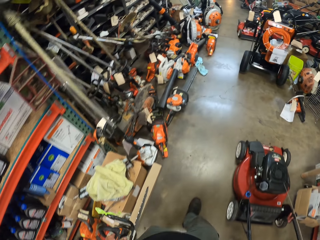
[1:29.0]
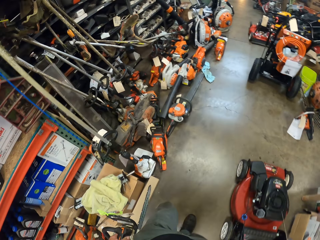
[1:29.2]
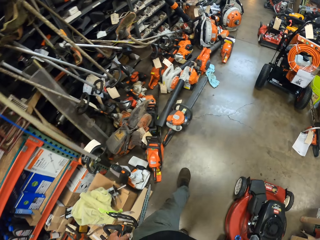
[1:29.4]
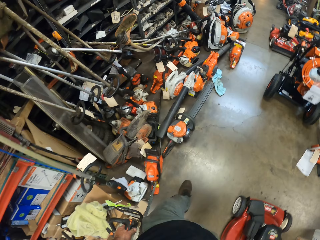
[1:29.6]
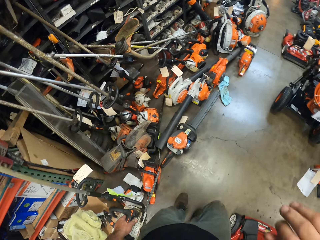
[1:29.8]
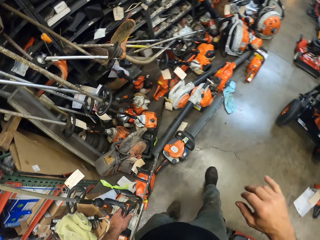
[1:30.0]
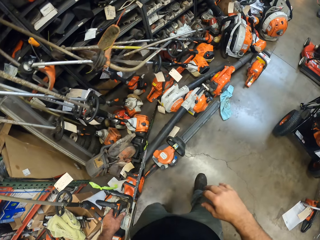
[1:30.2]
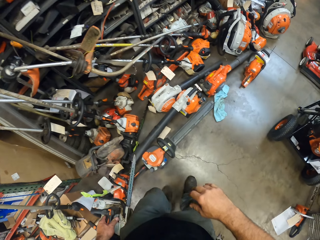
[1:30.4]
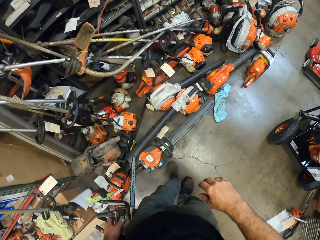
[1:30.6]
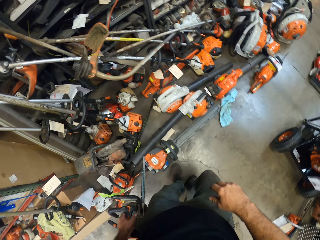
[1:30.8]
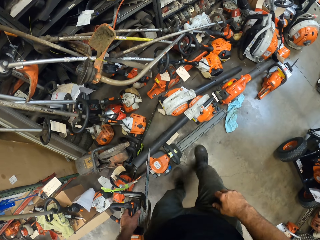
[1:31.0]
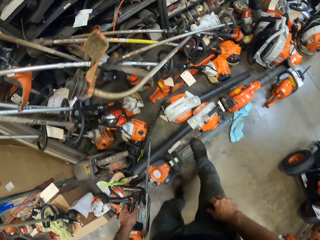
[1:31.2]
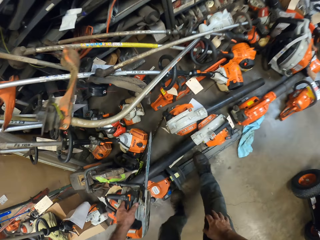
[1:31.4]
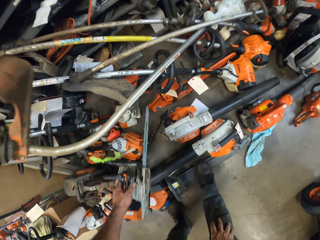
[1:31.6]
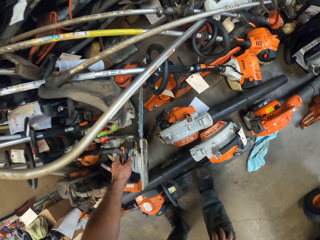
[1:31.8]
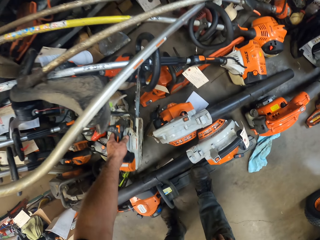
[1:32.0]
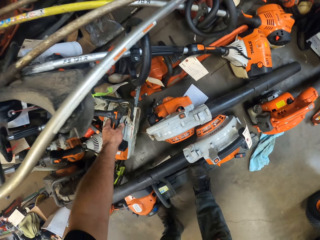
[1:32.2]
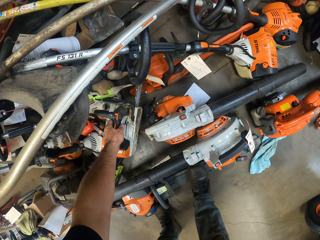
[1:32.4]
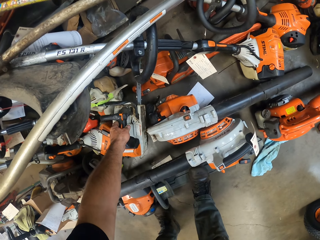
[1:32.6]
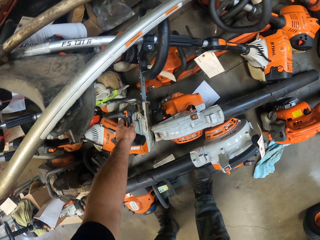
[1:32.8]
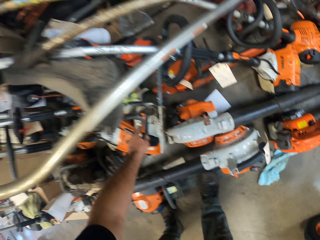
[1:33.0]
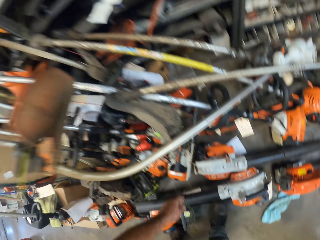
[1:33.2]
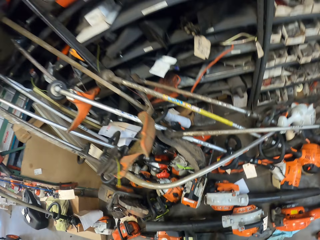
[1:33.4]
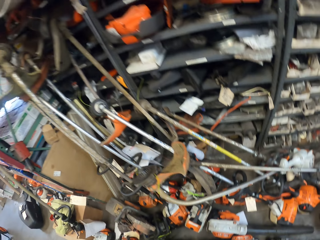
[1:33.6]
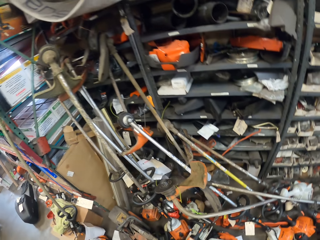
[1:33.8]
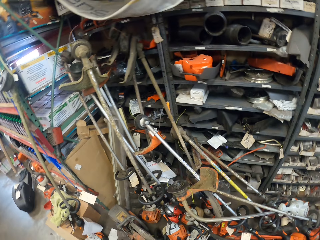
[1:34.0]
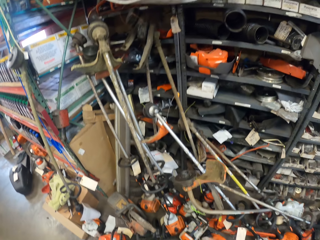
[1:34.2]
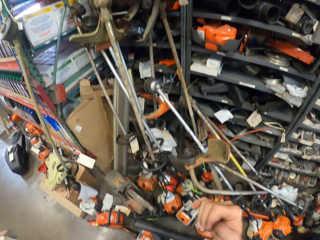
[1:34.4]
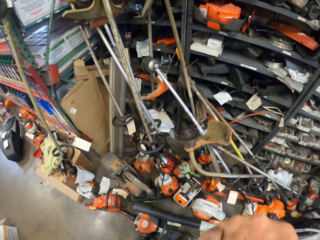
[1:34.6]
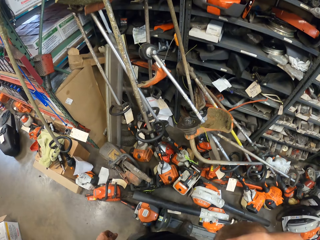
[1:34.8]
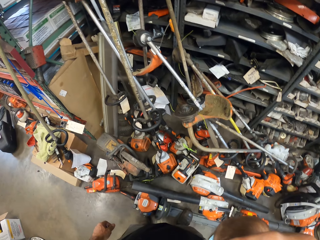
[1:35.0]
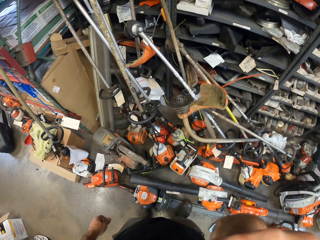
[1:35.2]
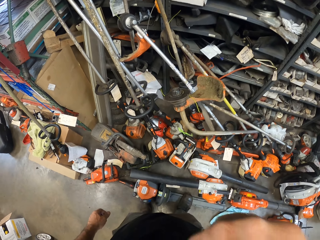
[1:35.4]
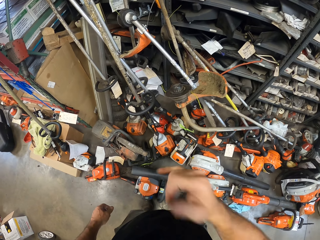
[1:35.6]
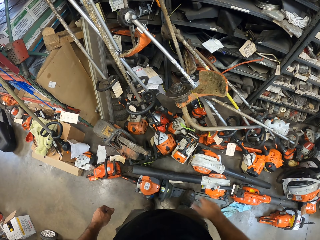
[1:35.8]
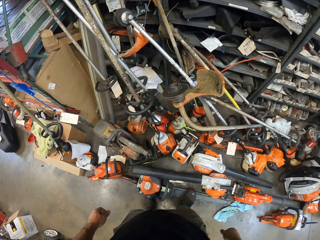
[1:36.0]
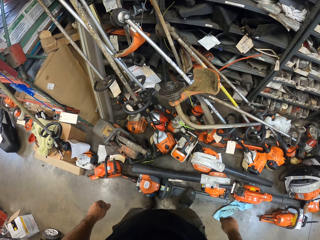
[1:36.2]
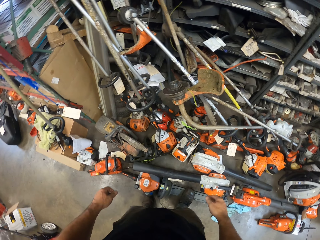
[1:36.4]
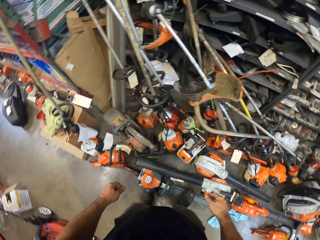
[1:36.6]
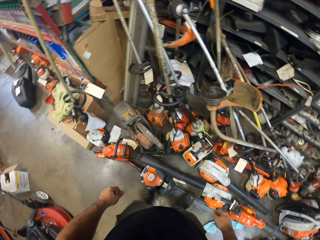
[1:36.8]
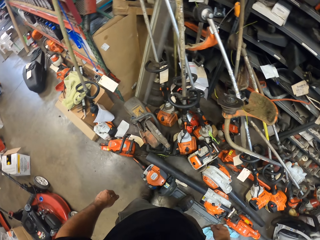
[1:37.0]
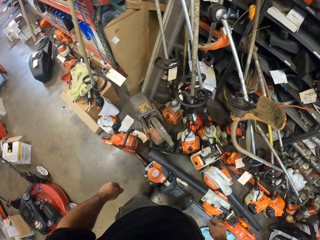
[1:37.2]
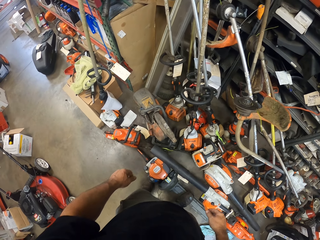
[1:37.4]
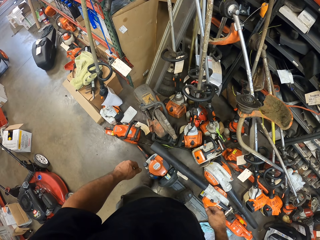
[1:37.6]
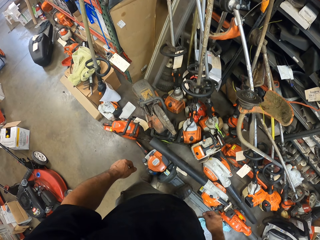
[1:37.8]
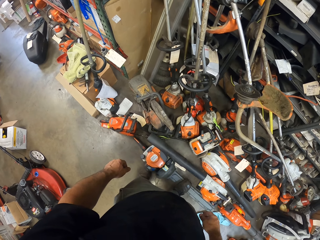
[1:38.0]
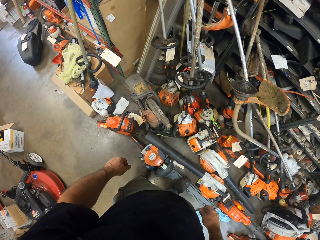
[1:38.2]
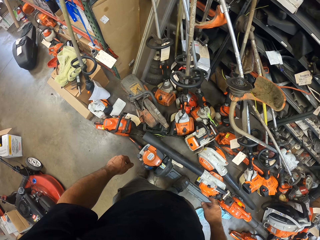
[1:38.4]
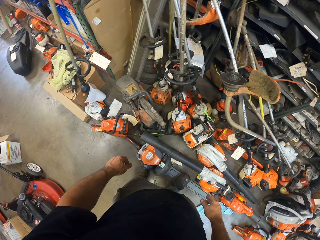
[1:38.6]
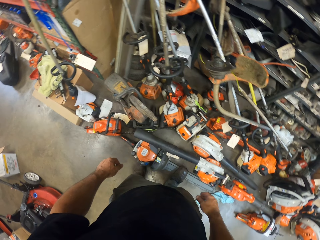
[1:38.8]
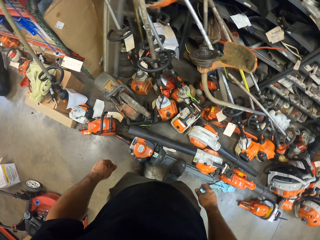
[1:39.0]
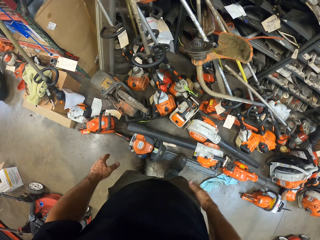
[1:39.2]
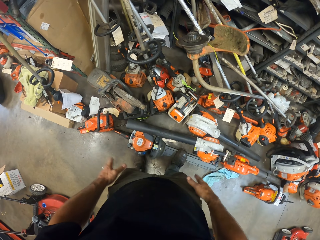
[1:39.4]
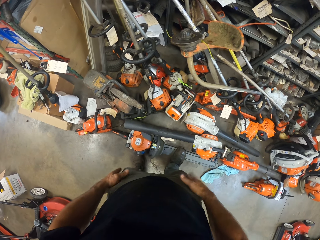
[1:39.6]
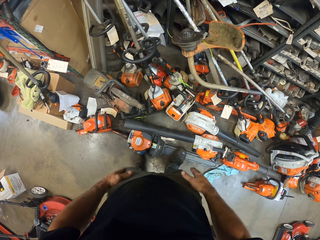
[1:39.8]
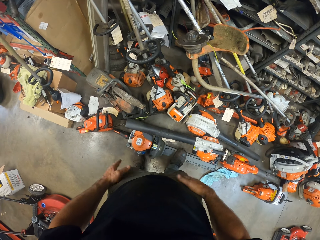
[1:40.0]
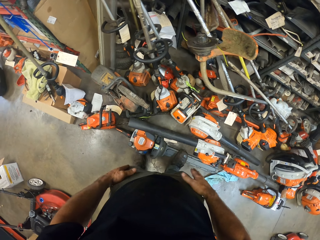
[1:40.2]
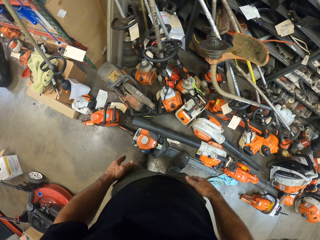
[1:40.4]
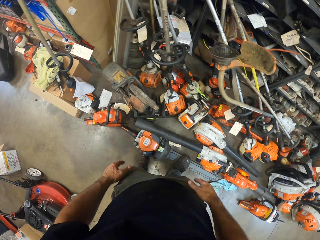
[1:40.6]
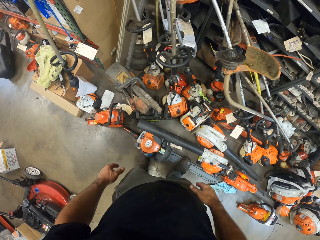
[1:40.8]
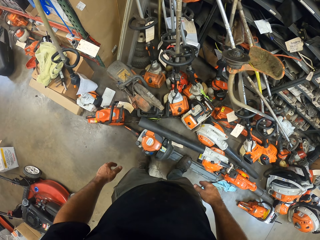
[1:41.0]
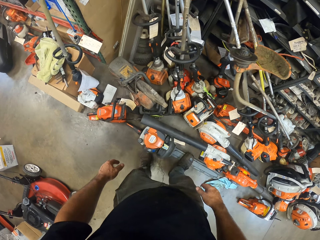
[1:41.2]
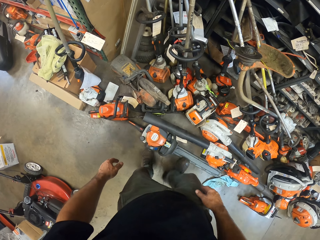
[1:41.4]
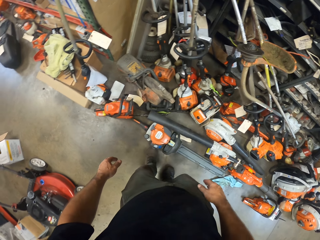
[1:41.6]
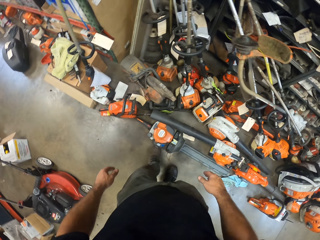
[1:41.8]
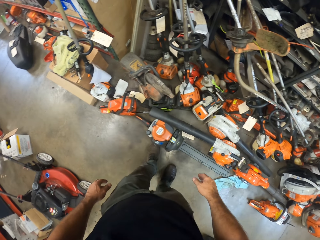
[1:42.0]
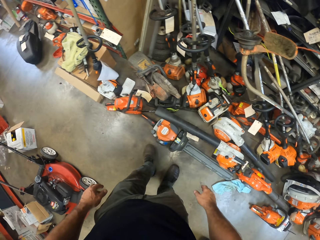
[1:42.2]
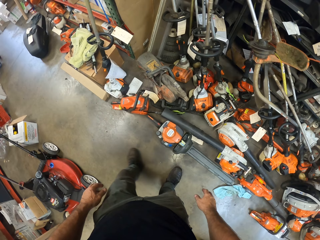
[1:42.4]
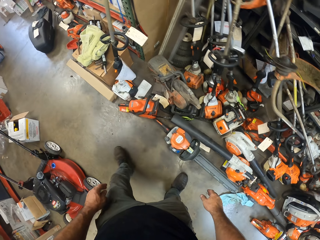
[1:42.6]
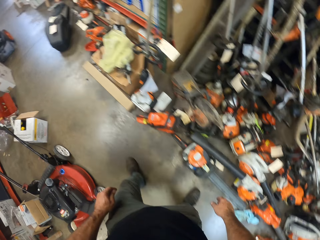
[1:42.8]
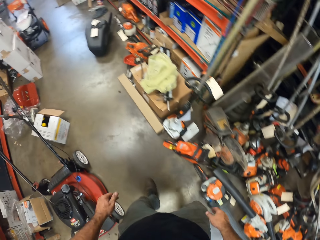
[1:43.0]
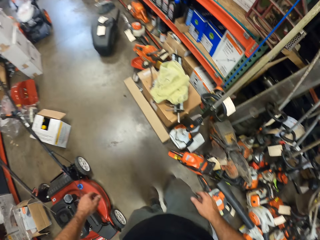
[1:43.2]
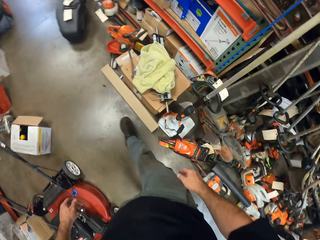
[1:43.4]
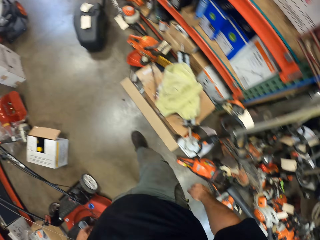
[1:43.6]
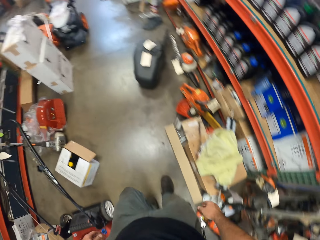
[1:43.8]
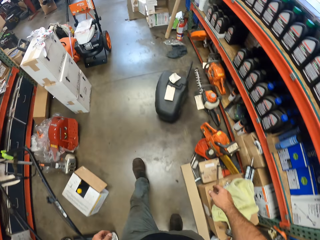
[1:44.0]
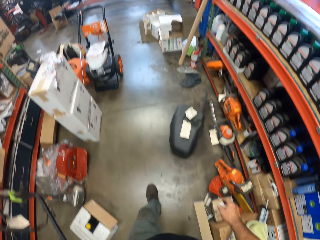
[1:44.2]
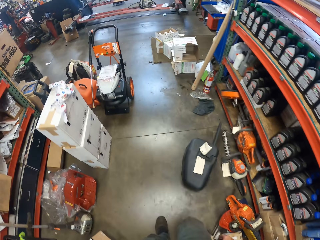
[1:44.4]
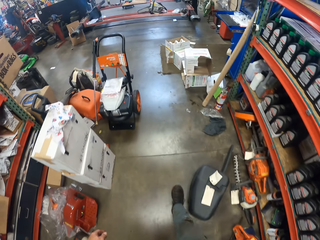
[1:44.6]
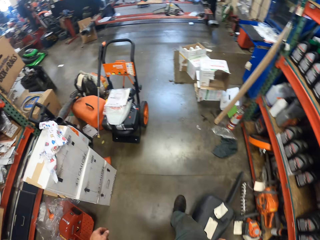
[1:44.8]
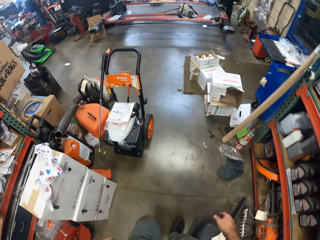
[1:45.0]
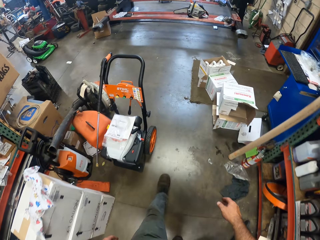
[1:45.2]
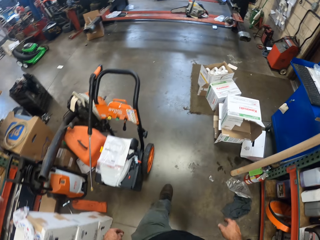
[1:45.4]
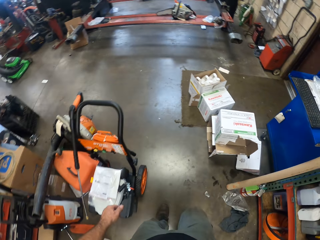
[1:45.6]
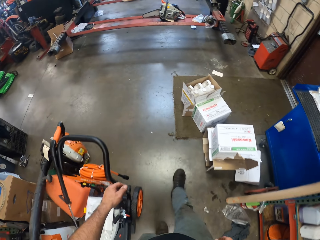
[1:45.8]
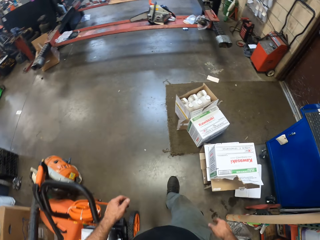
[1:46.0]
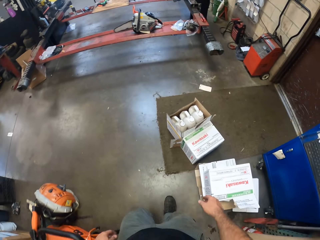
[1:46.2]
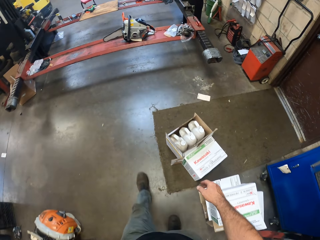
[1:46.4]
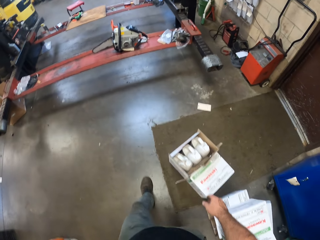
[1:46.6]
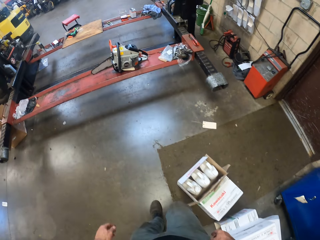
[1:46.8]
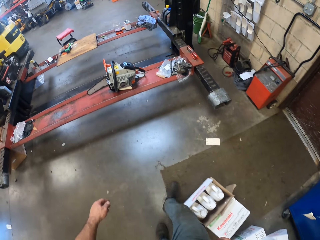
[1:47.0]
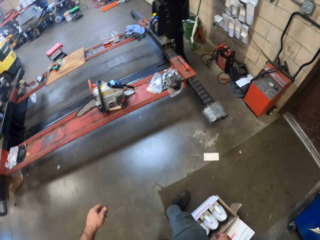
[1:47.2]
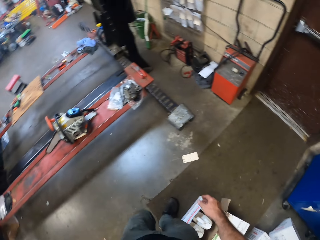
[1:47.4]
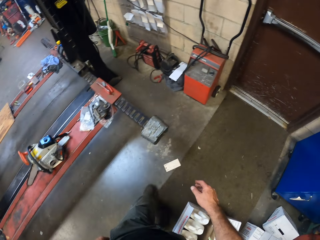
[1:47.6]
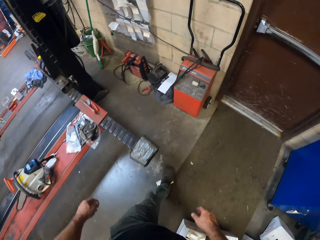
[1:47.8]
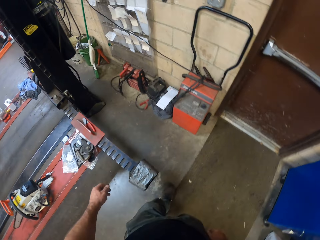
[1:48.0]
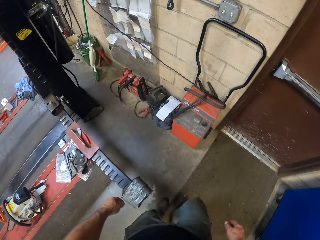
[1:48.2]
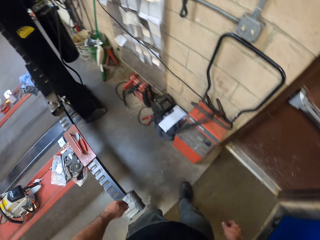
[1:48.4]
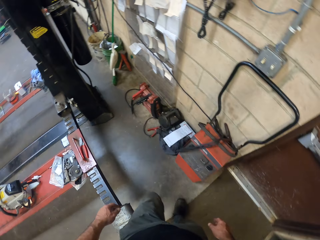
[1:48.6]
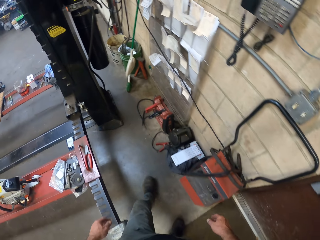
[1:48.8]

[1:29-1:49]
The camera wearer drops the chainsaw on the floor in the workshop. They rub their face. They look at the chainsaws. They walk towards the chainsaws in the workshop.
